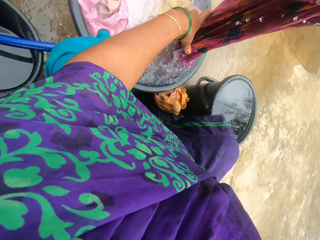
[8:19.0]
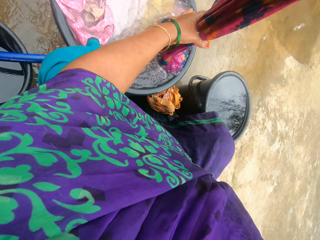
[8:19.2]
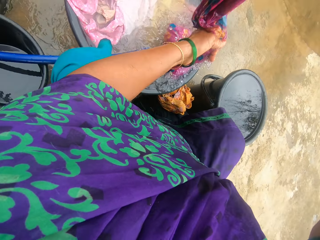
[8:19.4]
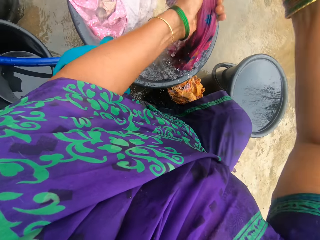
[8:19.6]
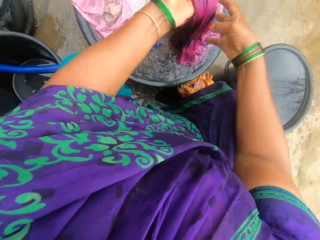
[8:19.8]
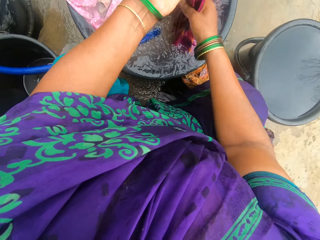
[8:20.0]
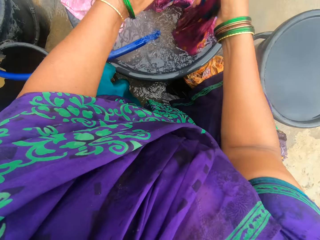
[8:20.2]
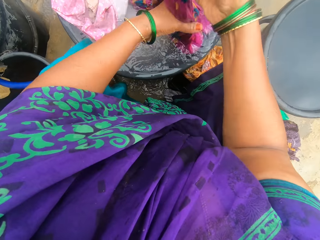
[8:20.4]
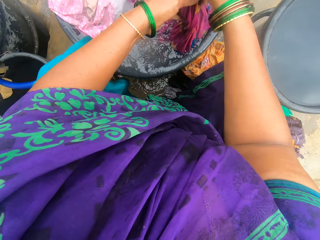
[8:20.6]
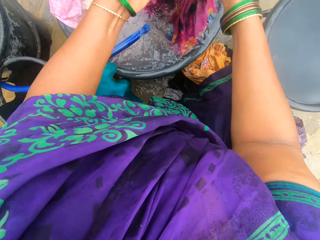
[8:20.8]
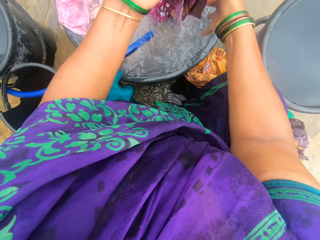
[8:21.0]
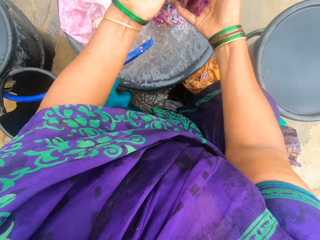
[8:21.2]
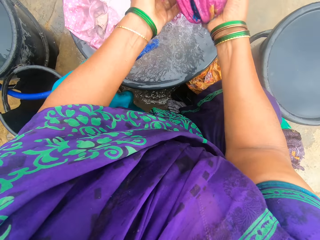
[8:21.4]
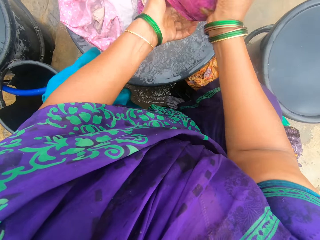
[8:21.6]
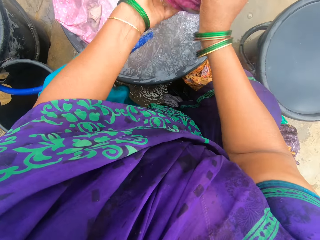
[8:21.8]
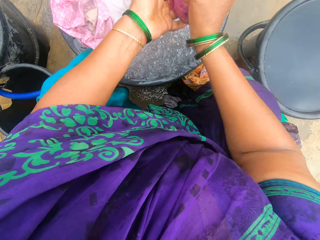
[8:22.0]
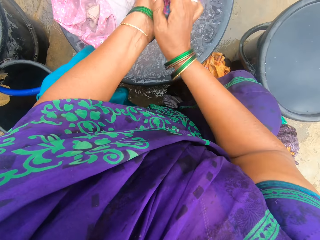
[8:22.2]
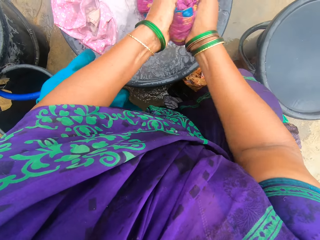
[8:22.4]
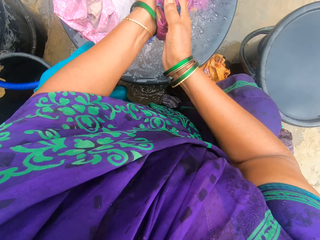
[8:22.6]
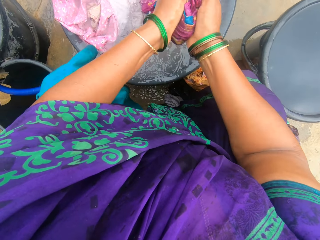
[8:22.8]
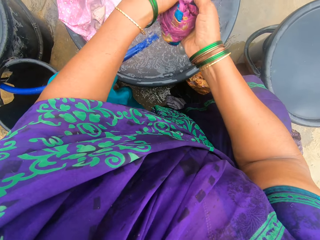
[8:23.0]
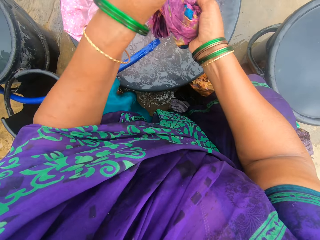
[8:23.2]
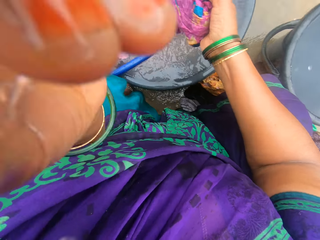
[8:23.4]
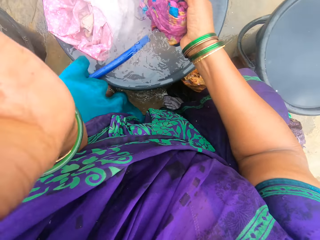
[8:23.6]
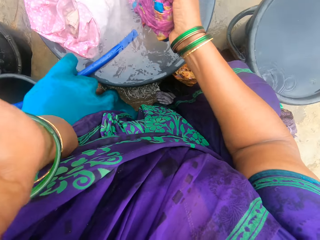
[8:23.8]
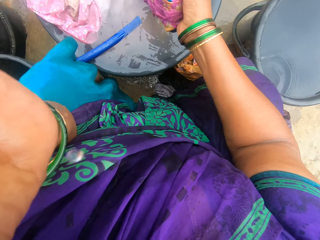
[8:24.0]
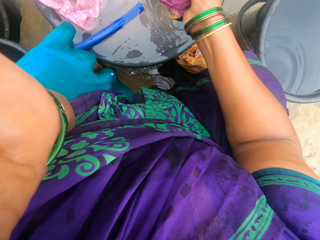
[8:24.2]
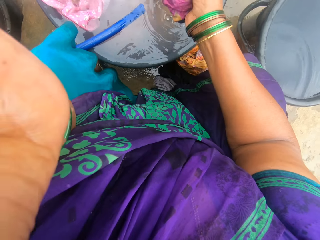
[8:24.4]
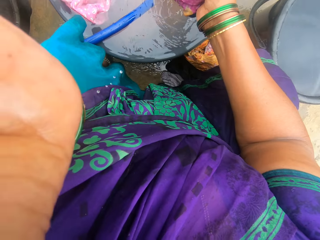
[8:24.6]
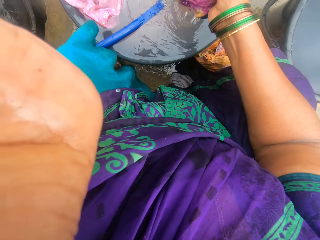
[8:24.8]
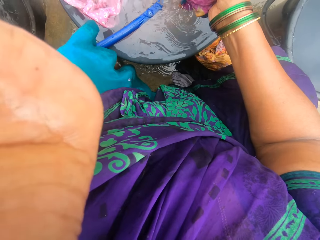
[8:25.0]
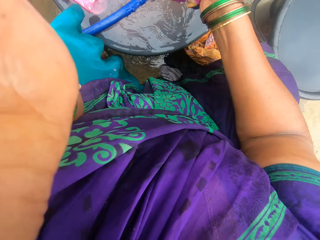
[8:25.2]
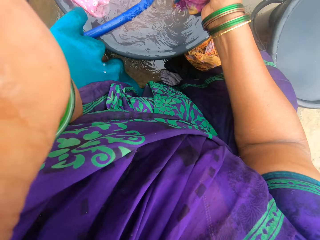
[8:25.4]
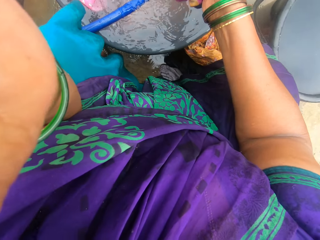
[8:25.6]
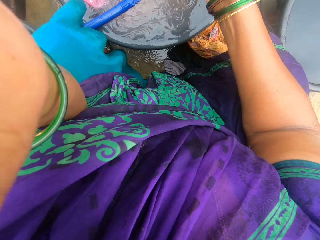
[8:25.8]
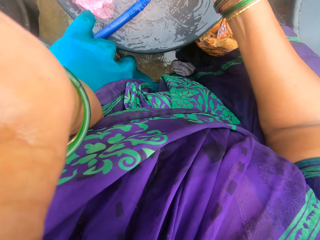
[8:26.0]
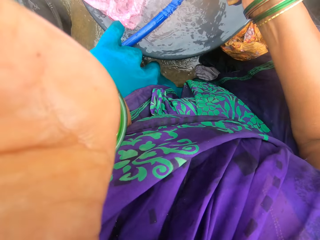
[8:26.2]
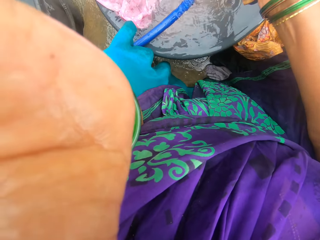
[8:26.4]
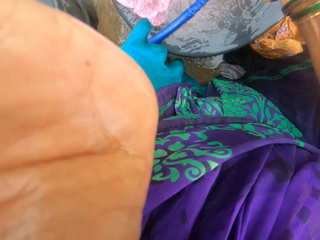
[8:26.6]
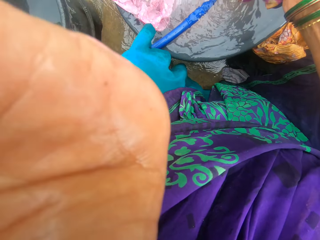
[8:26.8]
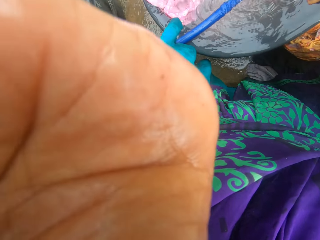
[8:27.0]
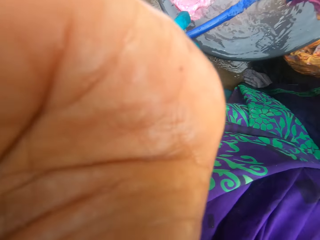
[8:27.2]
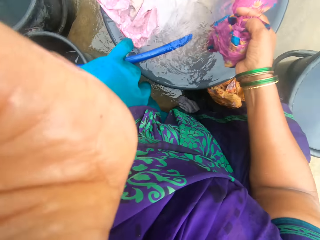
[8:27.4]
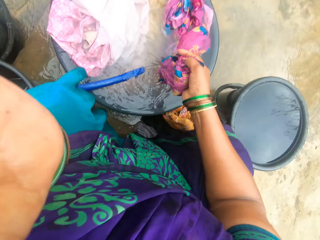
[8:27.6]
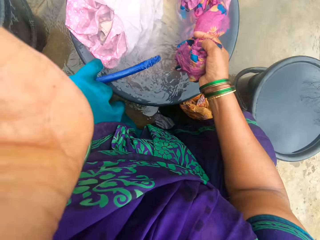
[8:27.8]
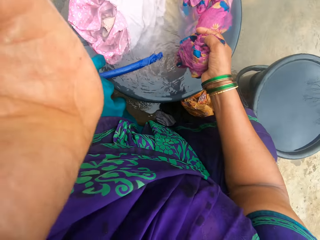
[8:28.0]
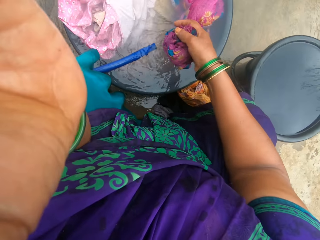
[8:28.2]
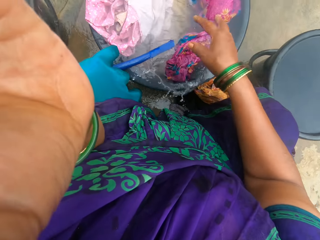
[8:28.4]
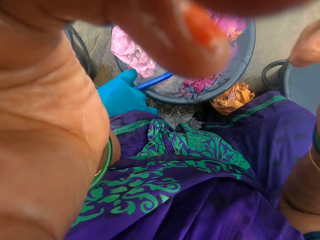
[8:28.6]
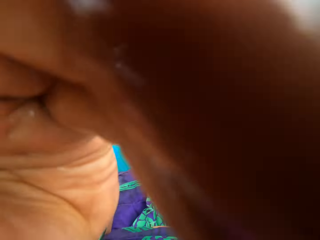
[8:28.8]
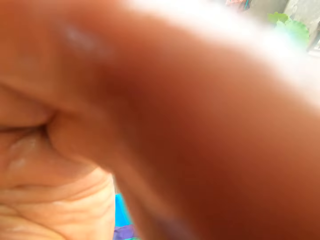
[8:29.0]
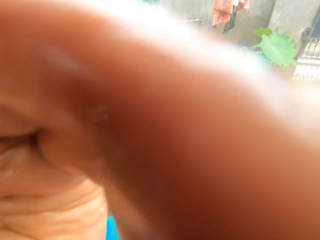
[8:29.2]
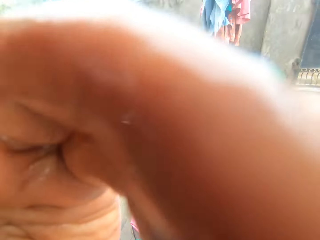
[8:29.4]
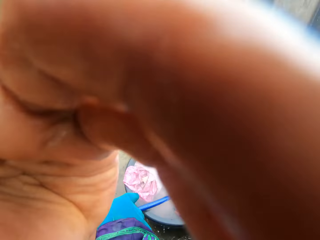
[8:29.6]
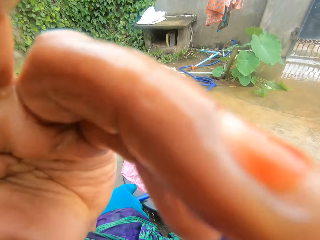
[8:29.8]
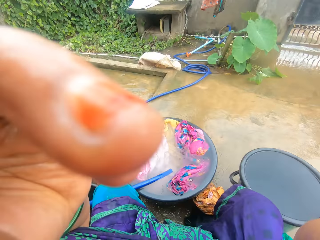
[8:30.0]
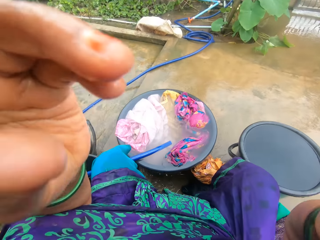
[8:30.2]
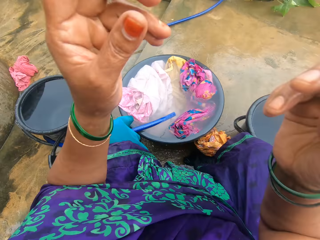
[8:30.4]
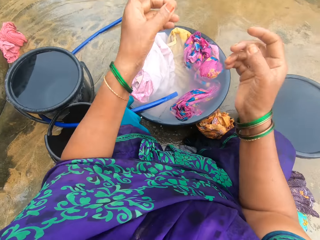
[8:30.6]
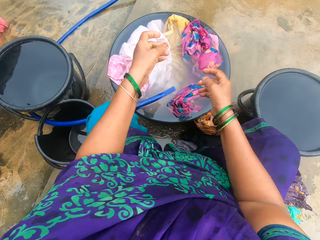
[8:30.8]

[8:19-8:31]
The camera wearer rinses the cloth in the basin filled with water. She adjusts the camera on her head. She drops the cloth in the washing bowl. She adjusts the camera with both hands.

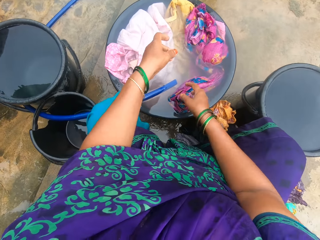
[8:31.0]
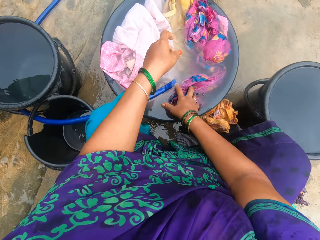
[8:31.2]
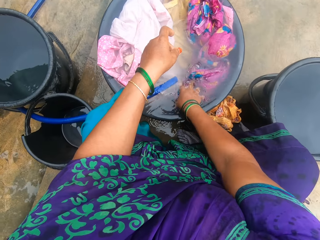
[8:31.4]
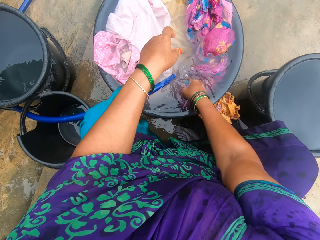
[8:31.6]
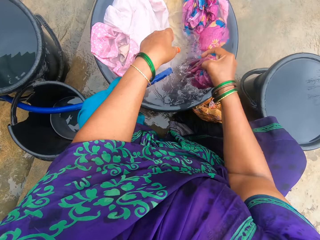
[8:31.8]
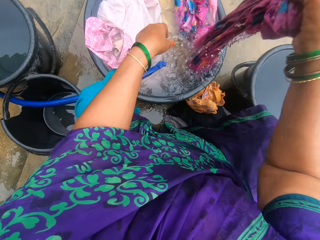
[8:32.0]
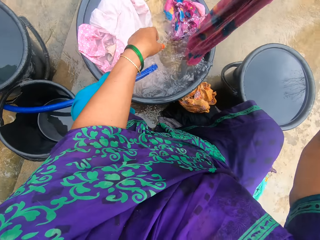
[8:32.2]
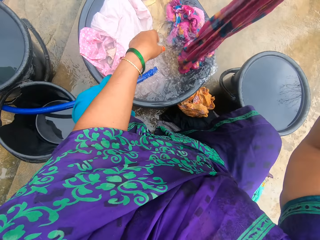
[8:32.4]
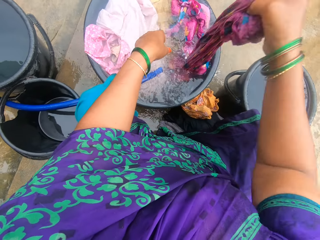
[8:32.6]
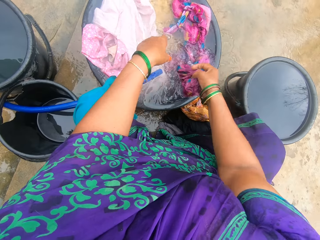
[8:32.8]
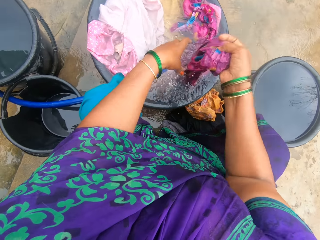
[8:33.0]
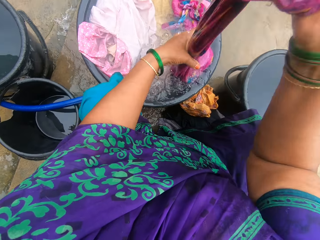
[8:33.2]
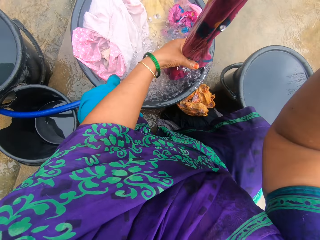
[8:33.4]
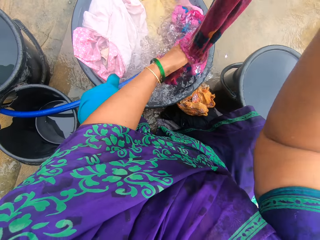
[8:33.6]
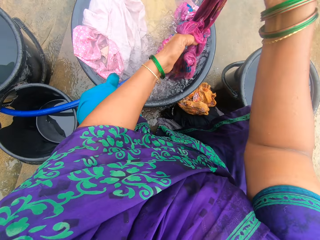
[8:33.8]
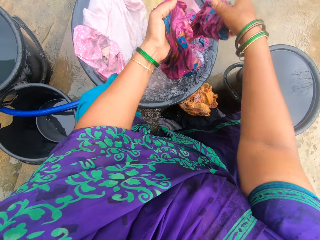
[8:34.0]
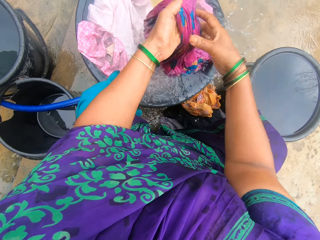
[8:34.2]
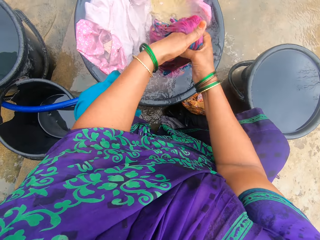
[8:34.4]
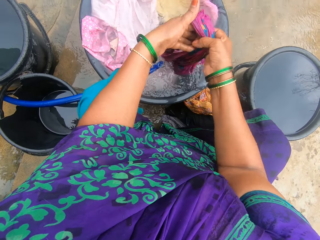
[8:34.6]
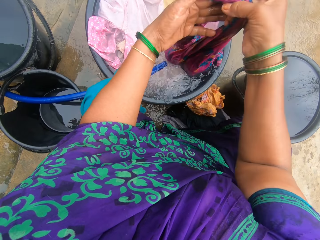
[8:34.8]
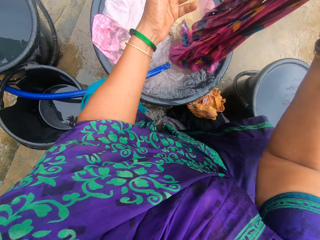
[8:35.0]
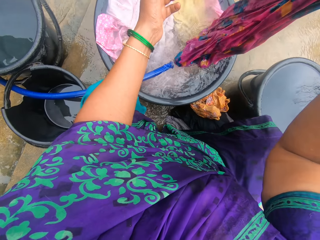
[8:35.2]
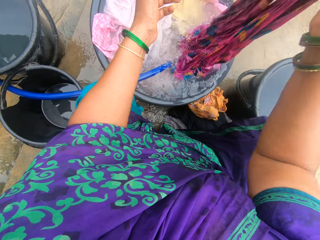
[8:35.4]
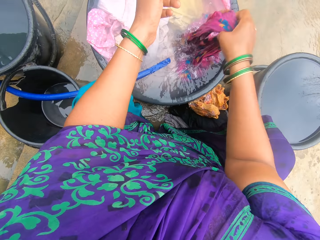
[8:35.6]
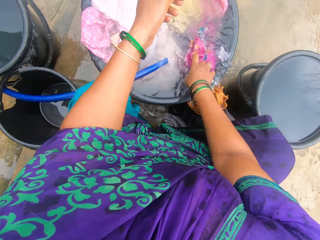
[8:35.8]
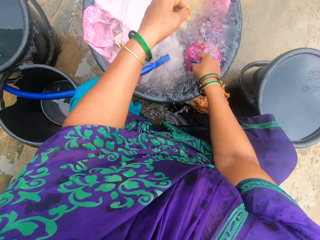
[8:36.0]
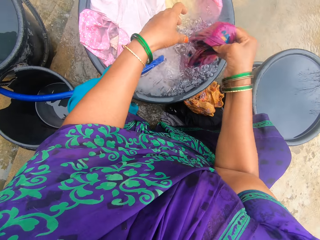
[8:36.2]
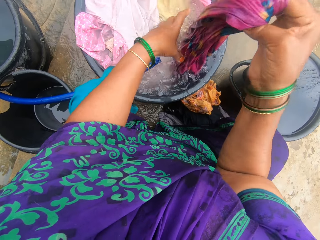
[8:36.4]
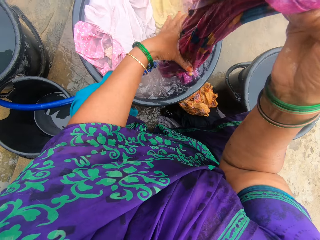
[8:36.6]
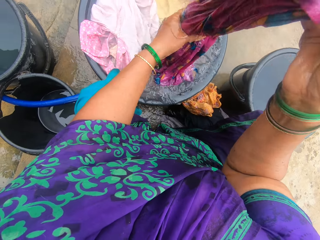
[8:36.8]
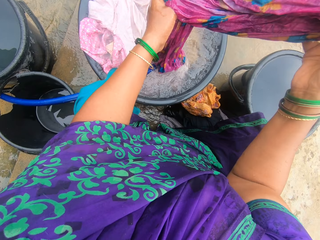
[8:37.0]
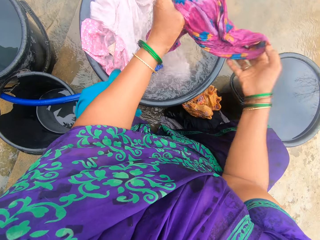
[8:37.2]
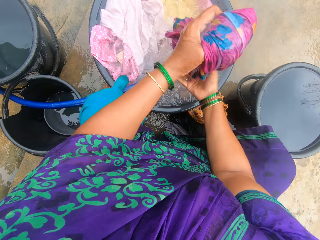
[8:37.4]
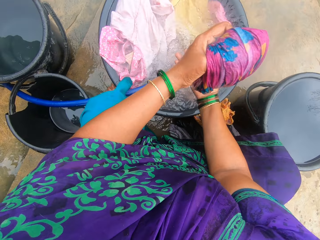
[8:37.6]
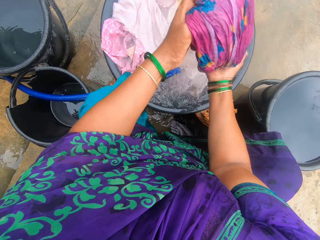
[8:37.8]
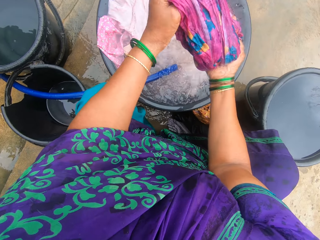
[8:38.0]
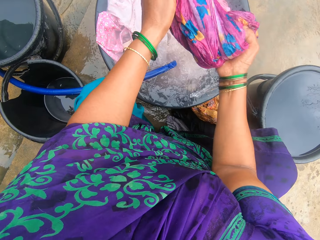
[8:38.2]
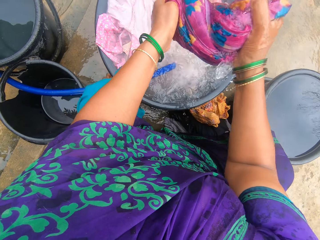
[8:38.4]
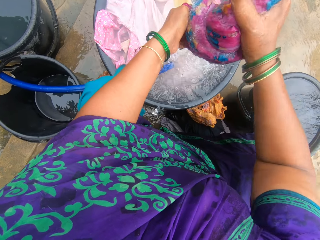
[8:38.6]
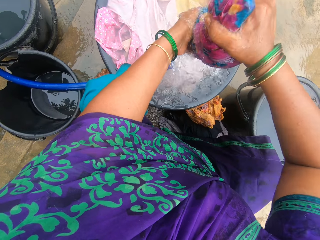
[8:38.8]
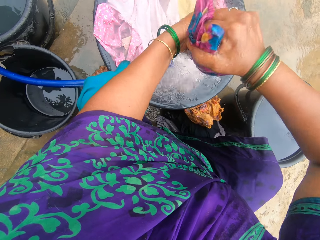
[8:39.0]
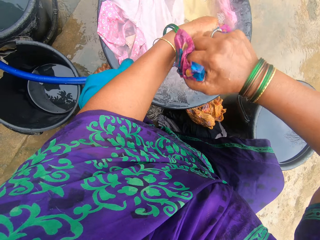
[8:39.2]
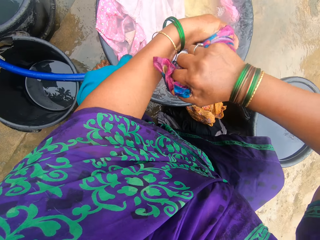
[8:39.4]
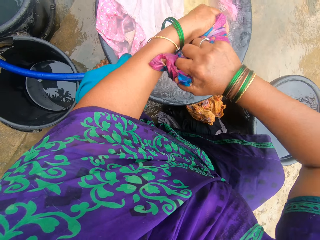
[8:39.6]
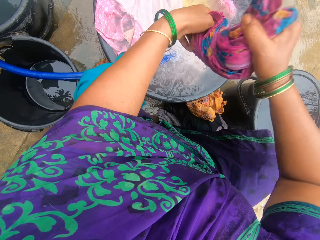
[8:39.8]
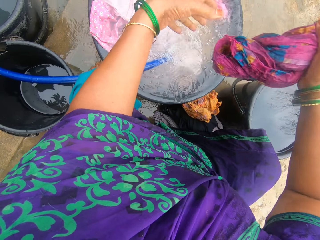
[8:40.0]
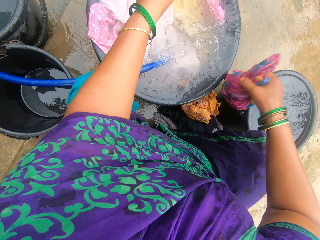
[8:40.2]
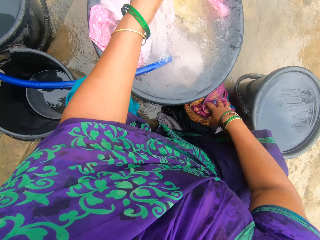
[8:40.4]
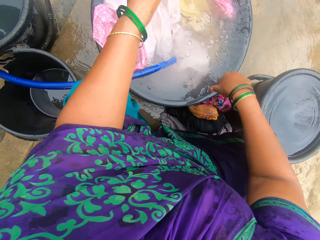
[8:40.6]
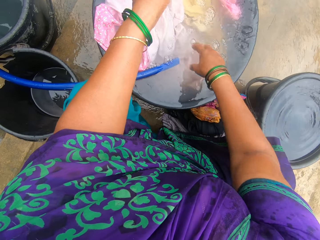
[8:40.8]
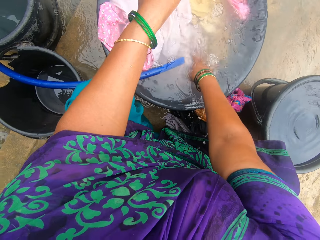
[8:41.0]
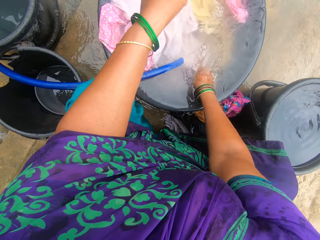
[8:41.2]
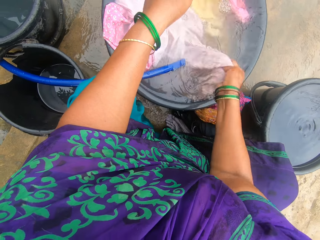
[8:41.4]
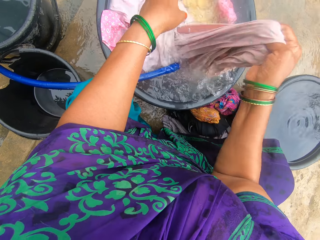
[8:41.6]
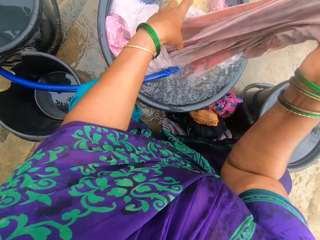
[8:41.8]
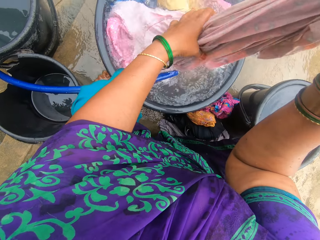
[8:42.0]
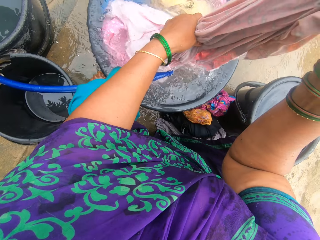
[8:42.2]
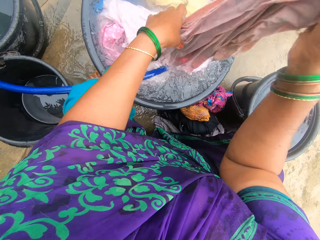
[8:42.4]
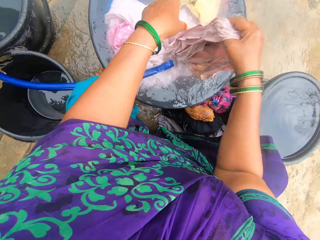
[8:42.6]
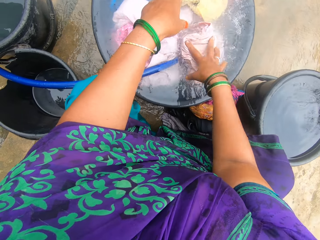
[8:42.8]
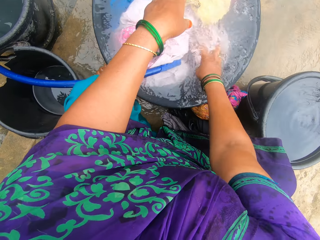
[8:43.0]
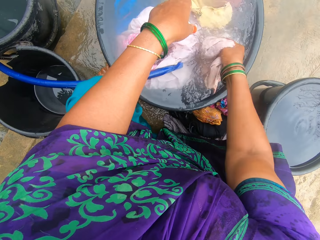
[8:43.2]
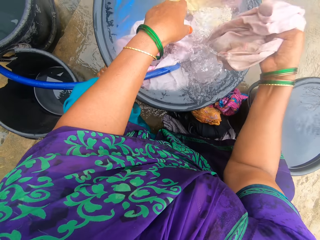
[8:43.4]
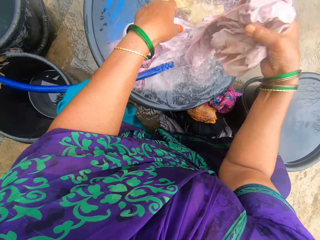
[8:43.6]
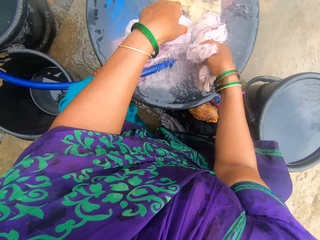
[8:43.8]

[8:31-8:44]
The camera wearer picks up the cloth from the washing bowl. They rinse the cloth. They dip the cloth in water. They squeeze water from the cloth. They place the cloth on the ground. They take another cloth from the washing bowl. They dip the cloth in water. They rinse the cloth.
